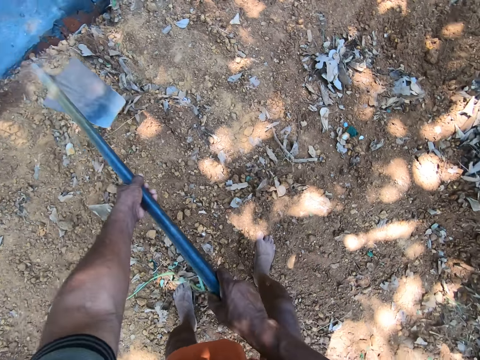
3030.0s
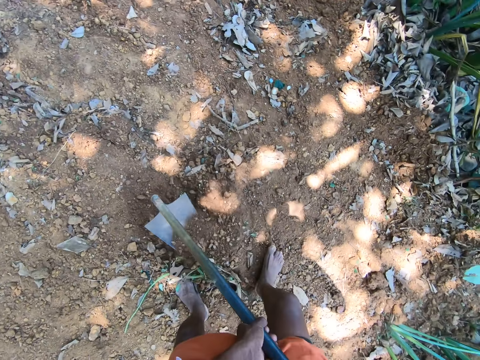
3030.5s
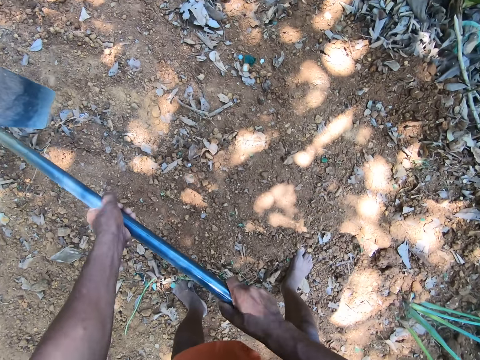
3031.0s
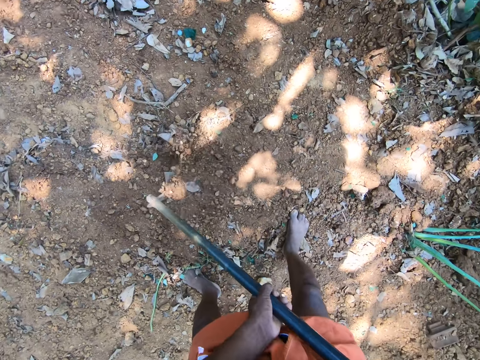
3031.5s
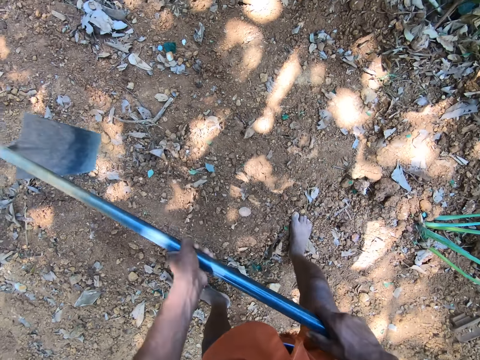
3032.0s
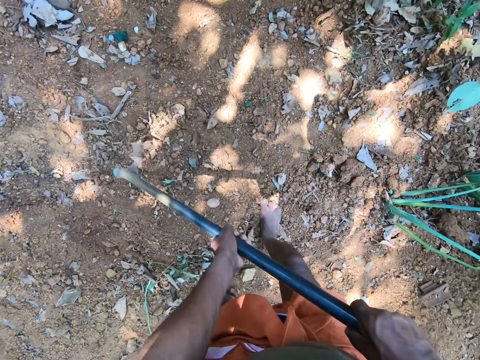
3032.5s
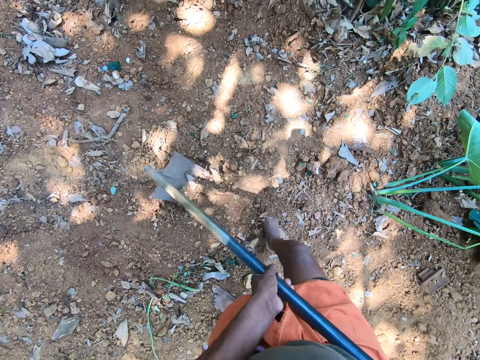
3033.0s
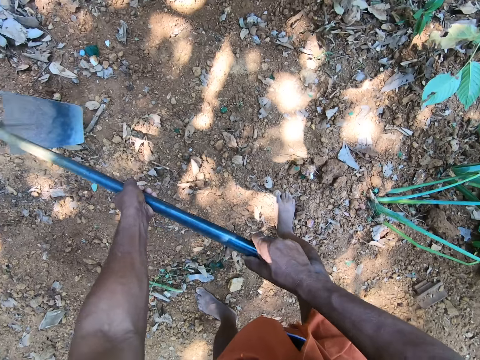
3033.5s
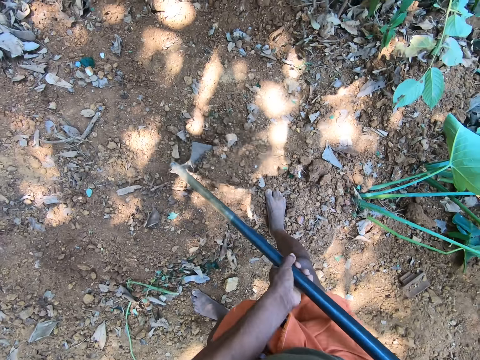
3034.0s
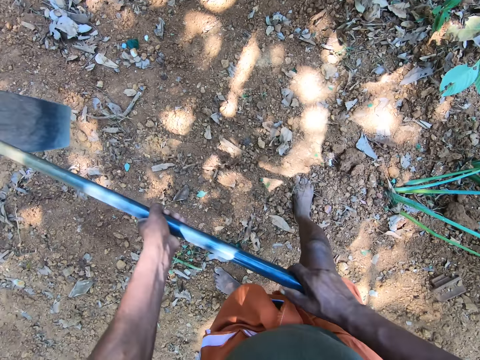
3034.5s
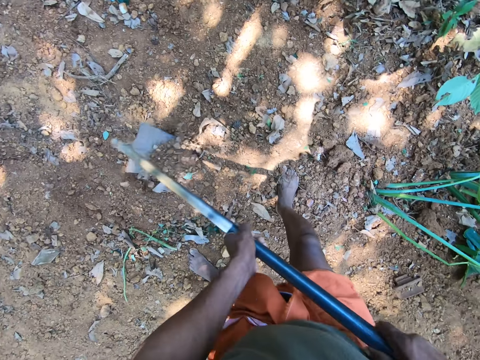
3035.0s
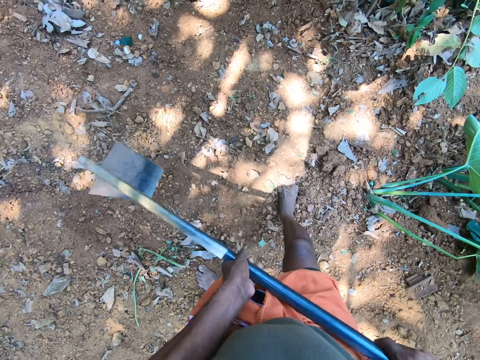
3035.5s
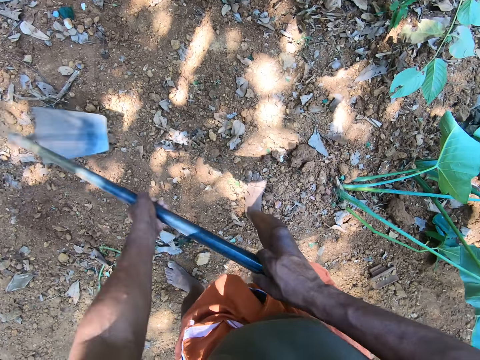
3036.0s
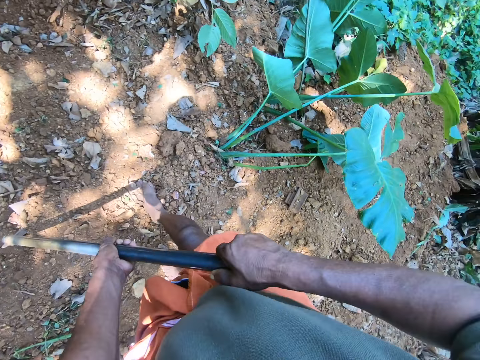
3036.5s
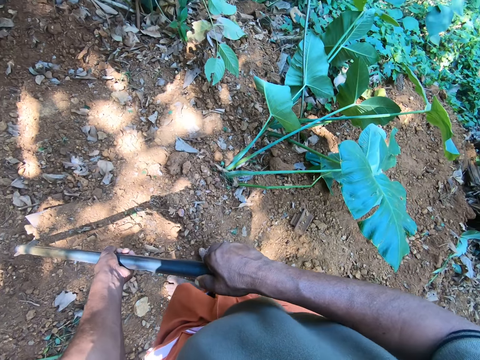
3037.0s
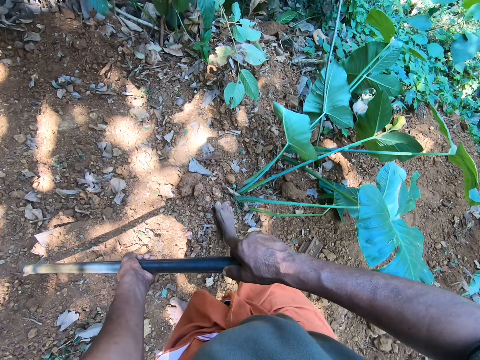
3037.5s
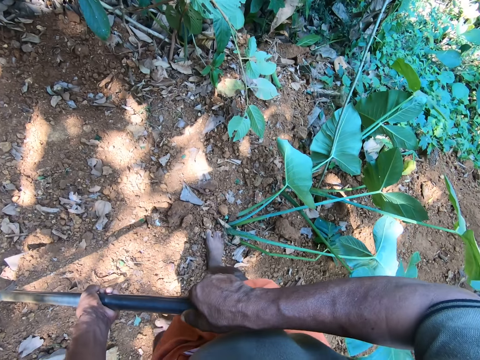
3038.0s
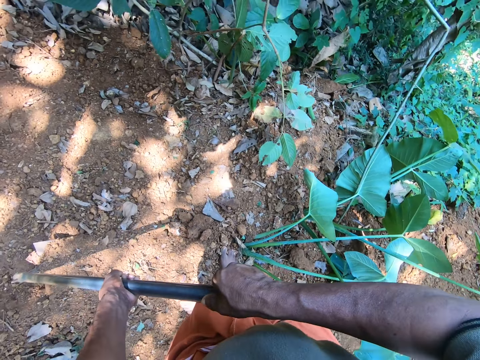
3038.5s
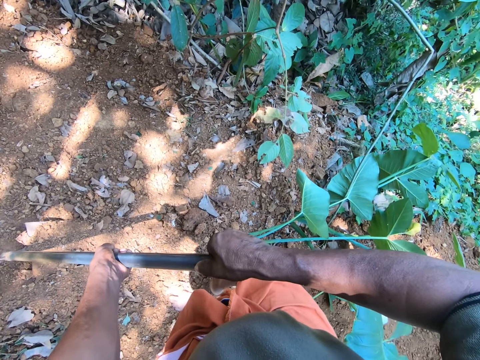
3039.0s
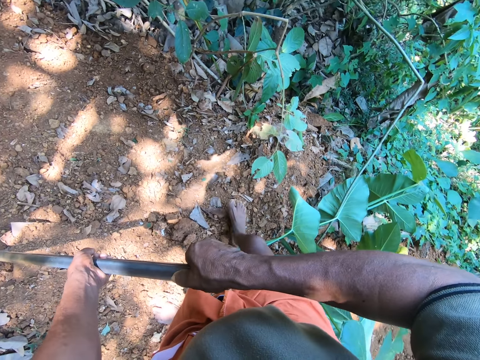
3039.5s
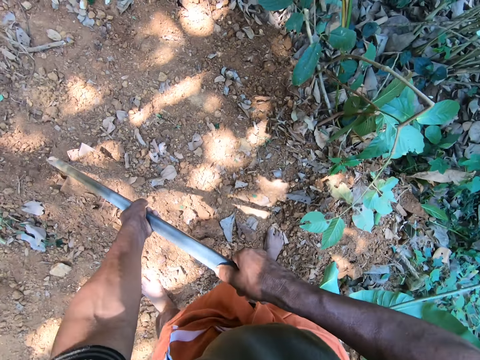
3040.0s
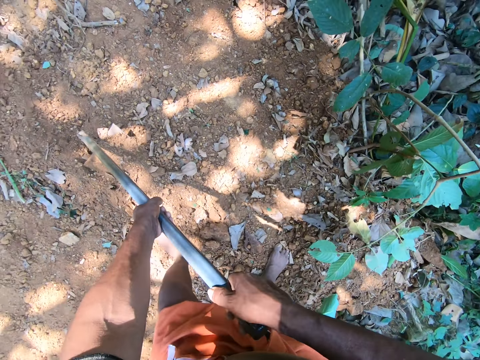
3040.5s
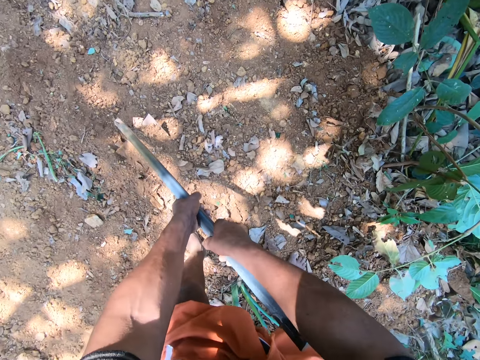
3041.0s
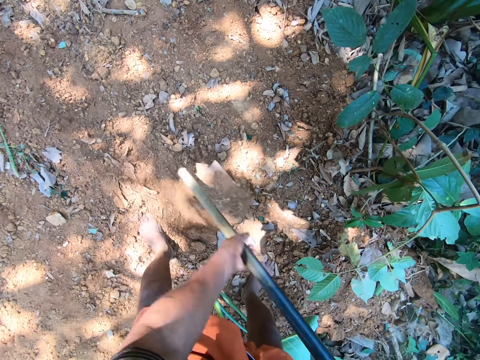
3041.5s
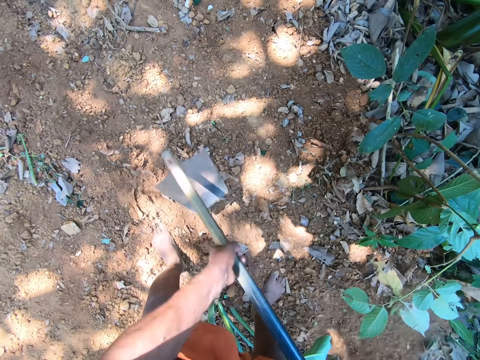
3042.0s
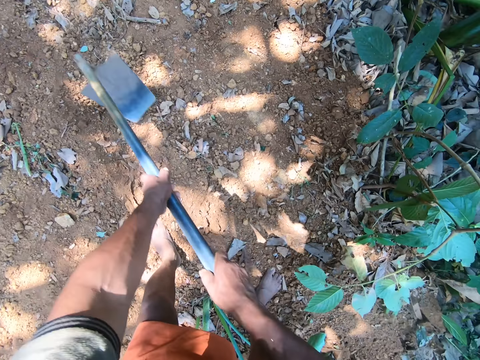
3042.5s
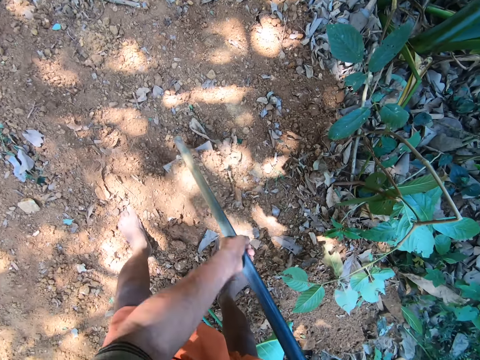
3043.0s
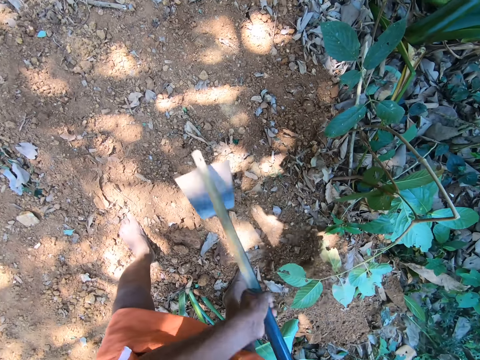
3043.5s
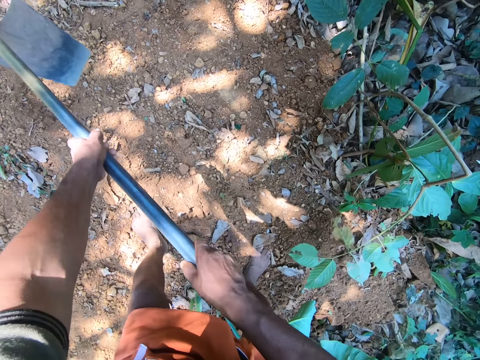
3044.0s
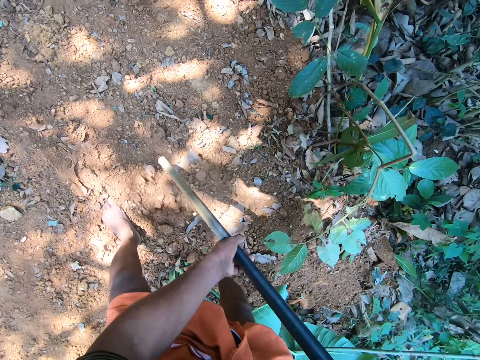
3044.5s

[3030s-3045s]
The camera wearer lifts the hoe. He digs the ground with the hoe in his hands. He slides the hoe through the soil. He digs the soil, lifts the hoe, digs the soil, lifts the hoe, digs the soil, lifts the hoe, digs the soil, lifts the hoe and digs the soil. He holds the hoe. He walks slightly. He holds the hoe with both hands. He carries soil with the hoe and pours the soil aside. He moves sand into the bush with the hoe in his hands. He lifts the hoe, digs the soil and slides the hoe through the soil. He lifts the hoe and digs the soil.

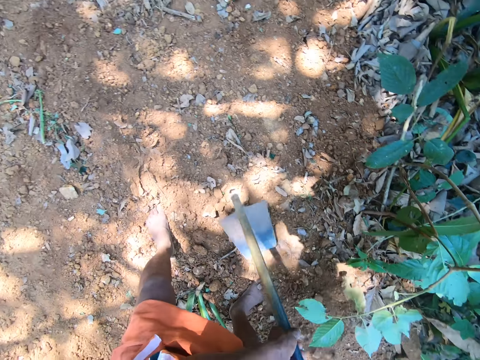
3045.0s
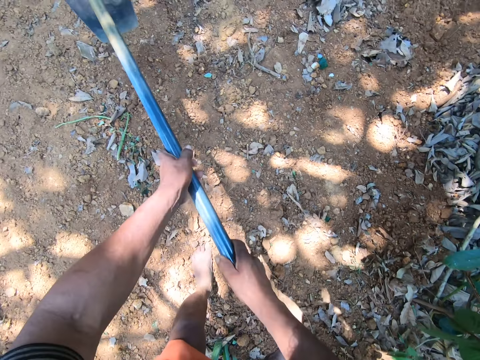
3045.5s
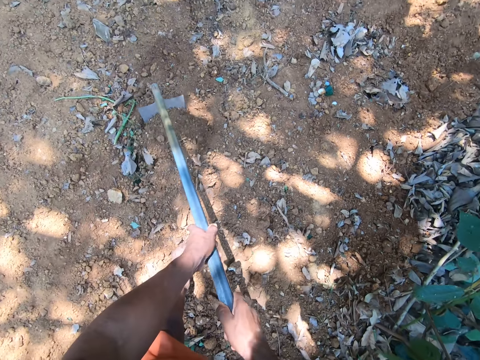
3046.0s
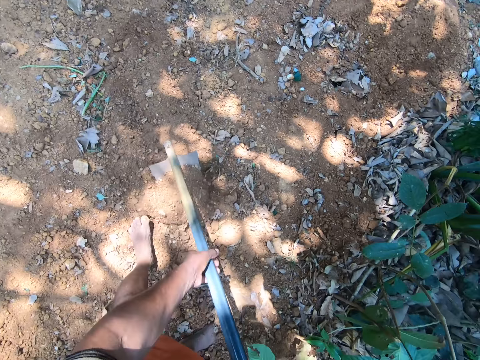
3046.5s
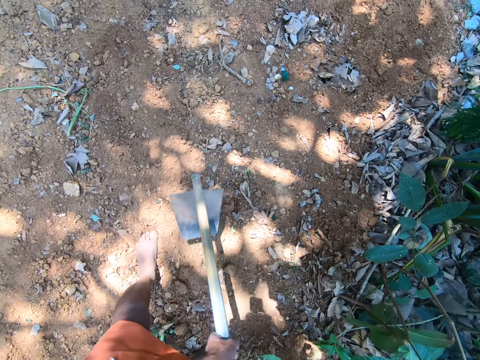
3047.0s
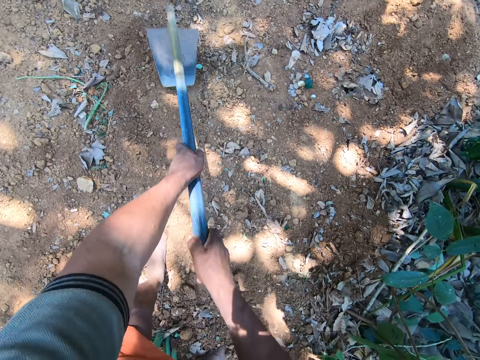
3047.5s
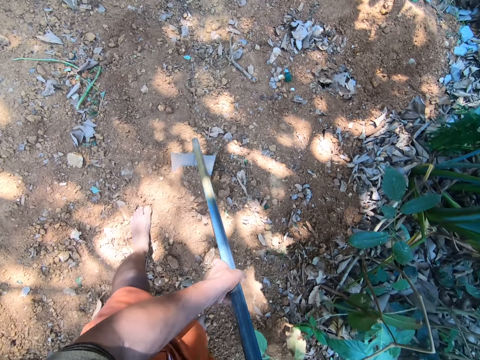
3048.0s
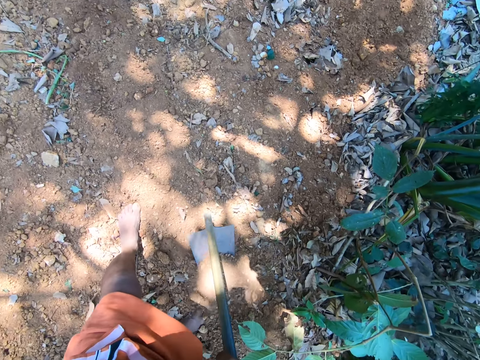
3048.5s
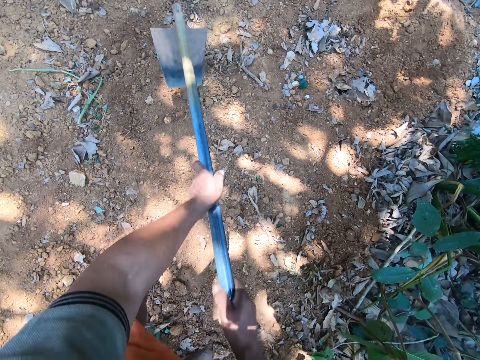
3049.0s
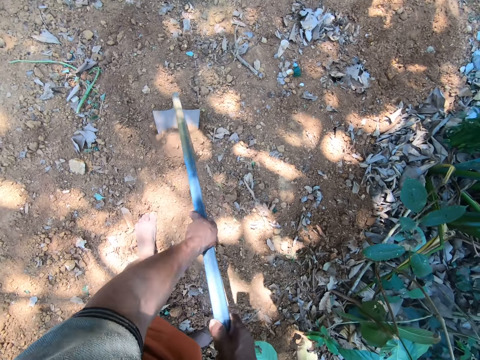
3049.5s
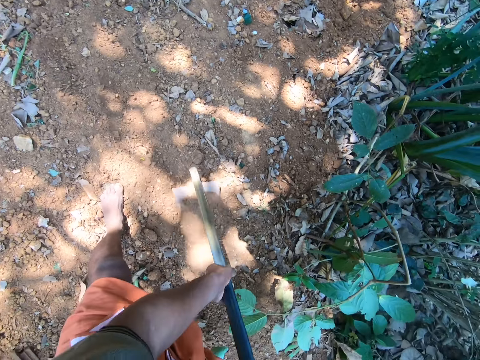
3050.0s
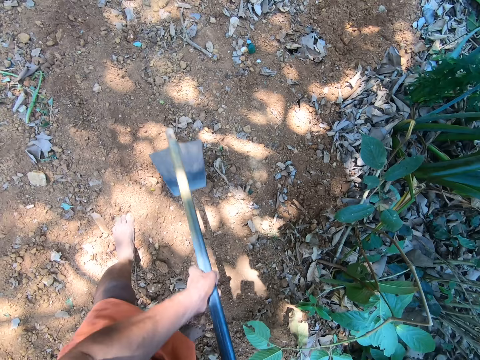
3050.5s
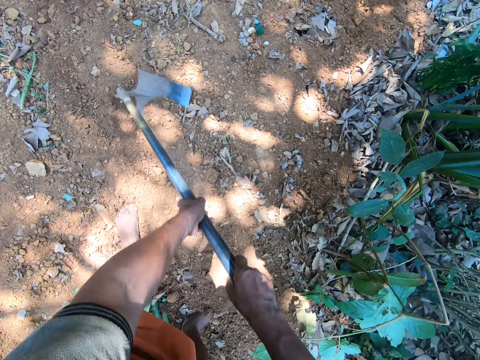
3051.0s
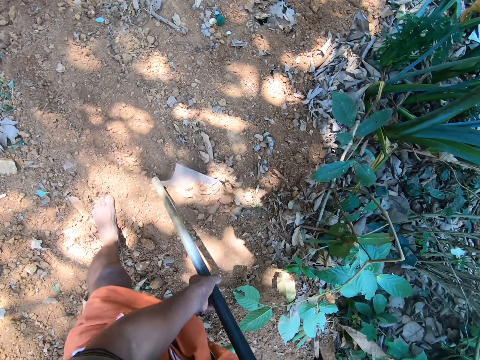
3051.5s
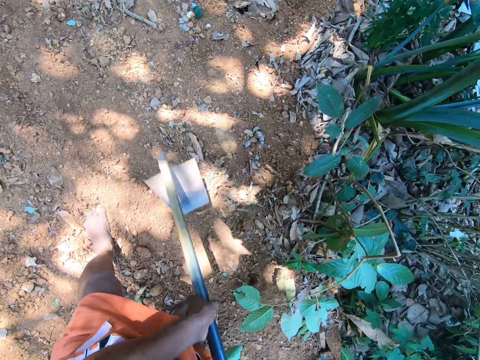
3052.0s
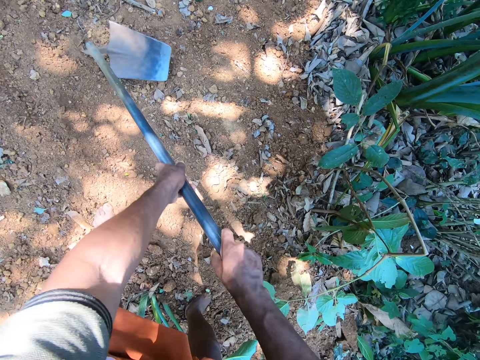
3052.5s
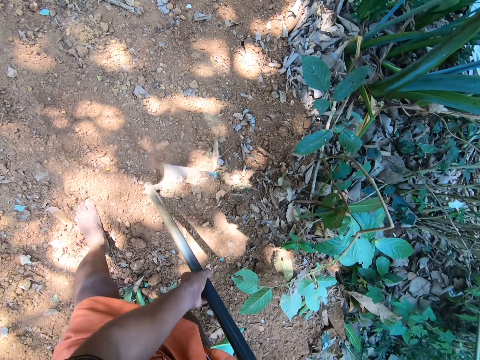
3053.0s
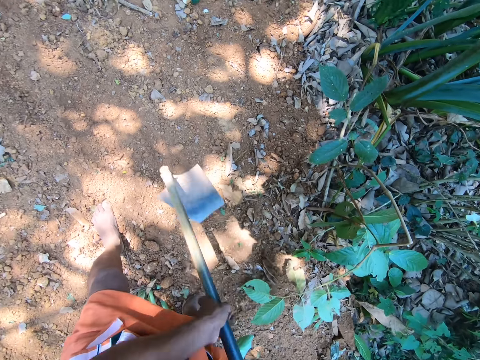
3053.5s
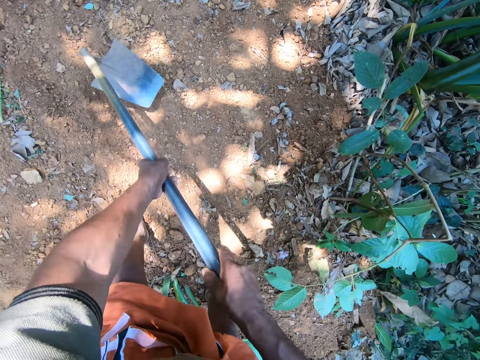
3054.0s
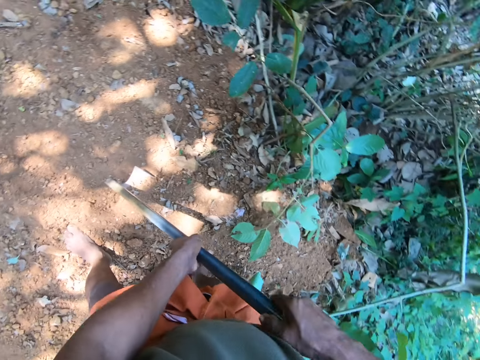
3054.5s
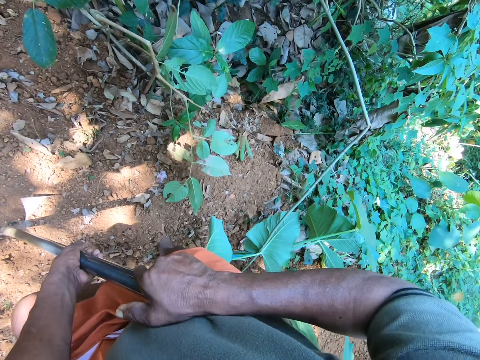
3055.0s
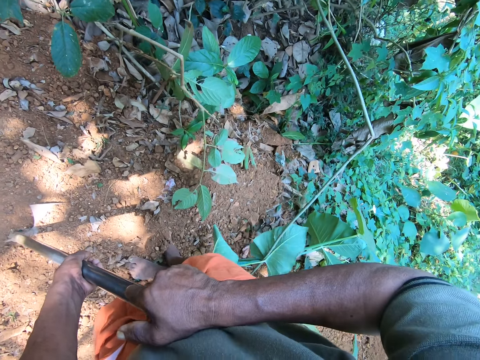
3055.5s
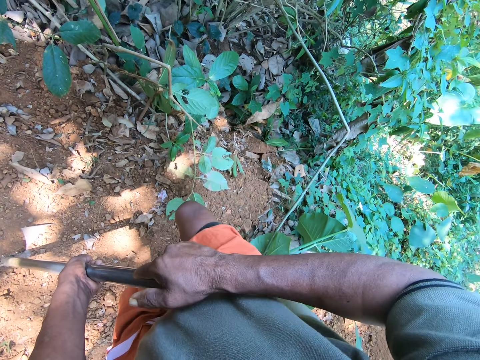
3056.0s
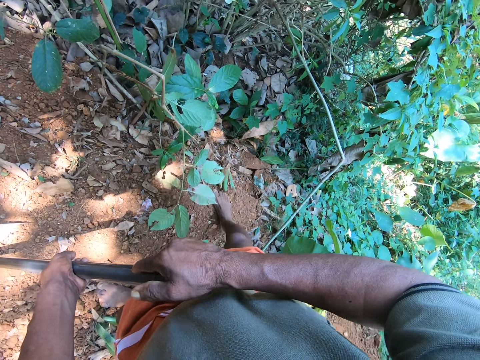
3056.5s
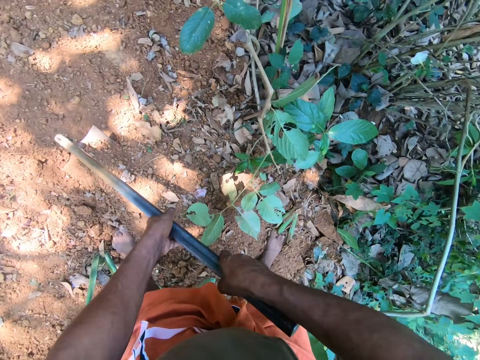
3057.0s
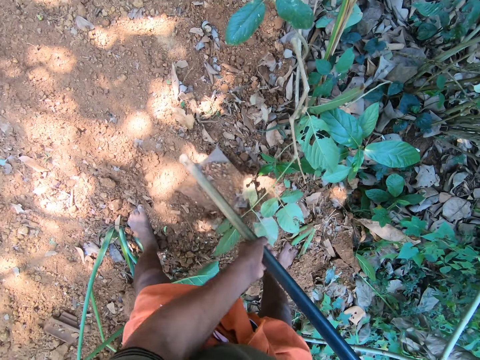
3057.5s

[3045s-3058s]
The camera wearer slides the hoe through the soil. They lift the hoe and dig the soil. They slide the hoe through the soil and dig the soil. They slide the hoe through the soil. They lift the hoe and slide the hoe through the soil. They place the hoe upright.
